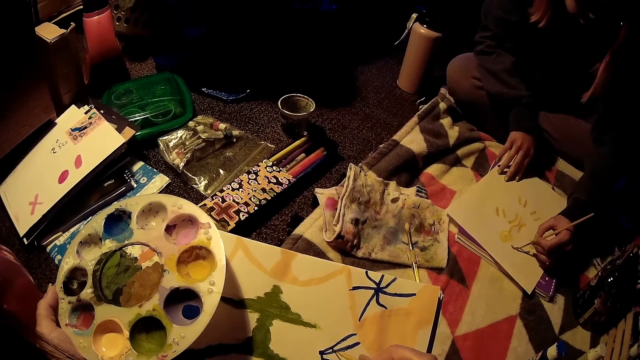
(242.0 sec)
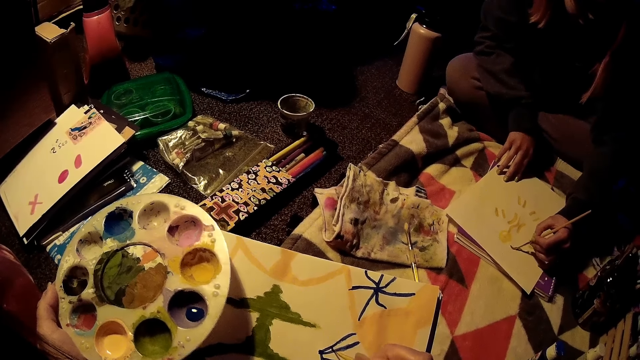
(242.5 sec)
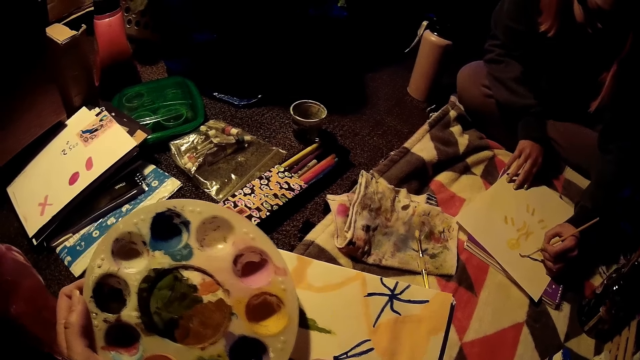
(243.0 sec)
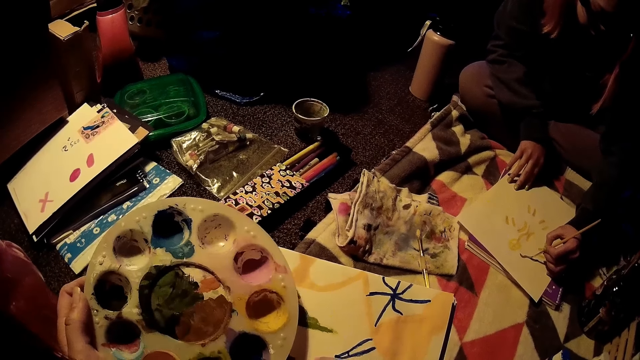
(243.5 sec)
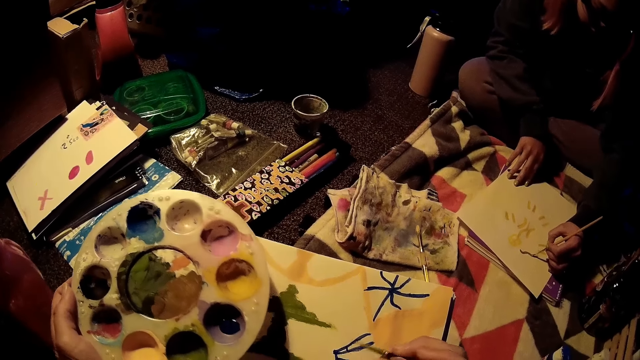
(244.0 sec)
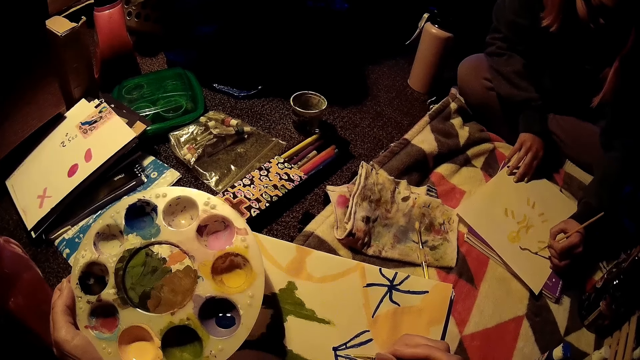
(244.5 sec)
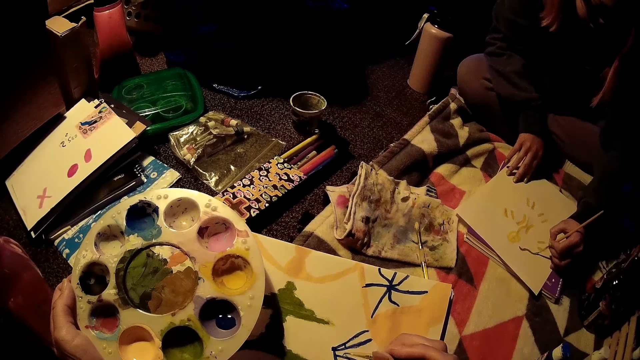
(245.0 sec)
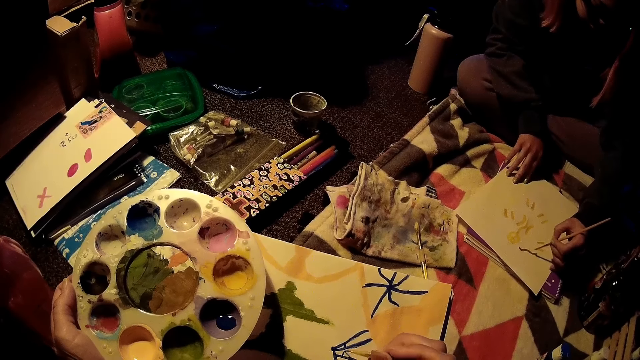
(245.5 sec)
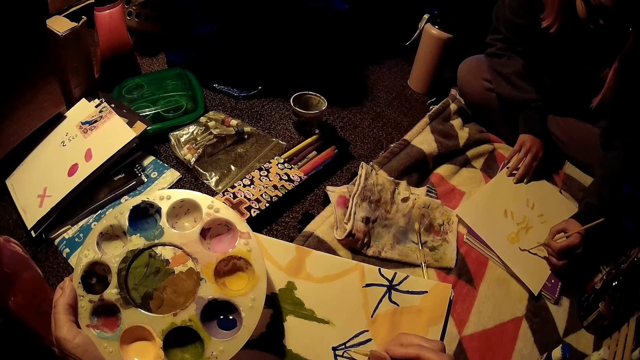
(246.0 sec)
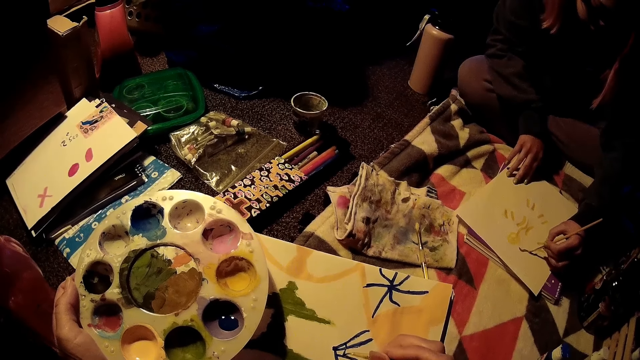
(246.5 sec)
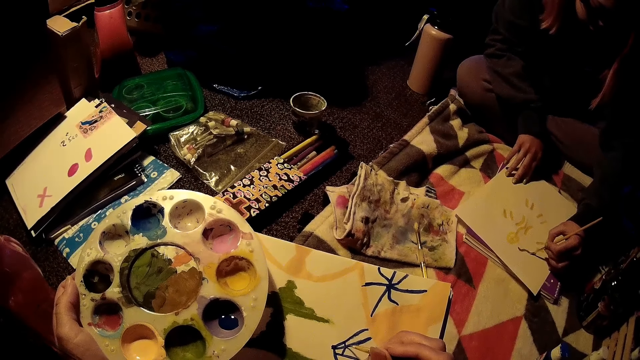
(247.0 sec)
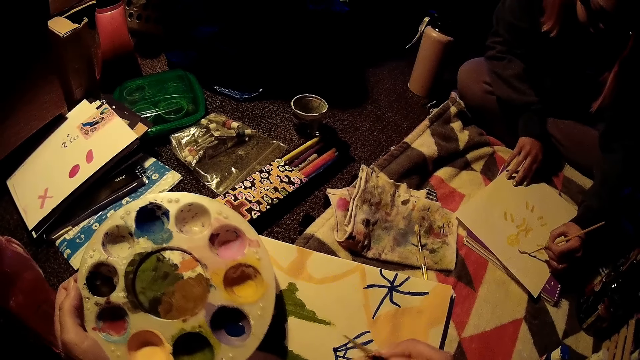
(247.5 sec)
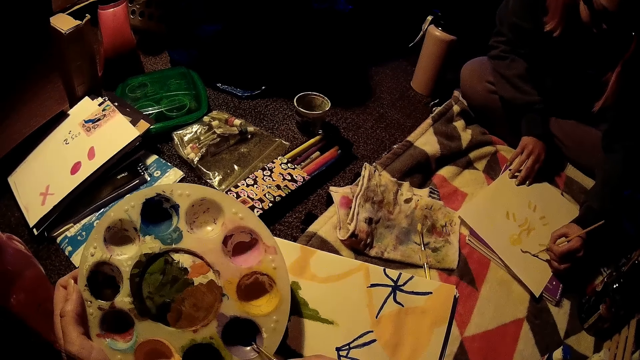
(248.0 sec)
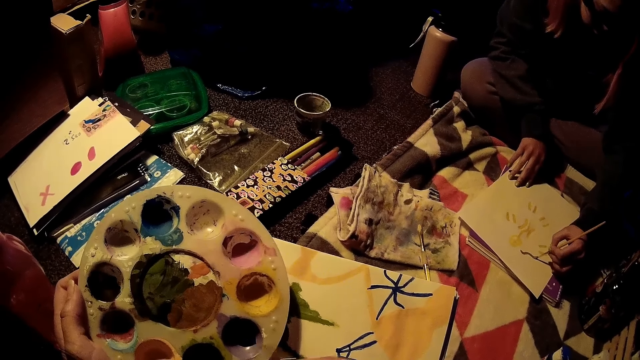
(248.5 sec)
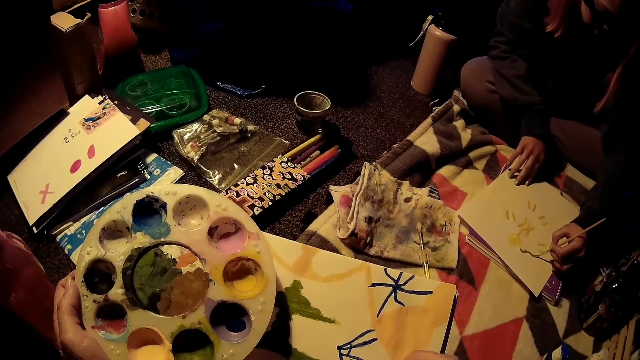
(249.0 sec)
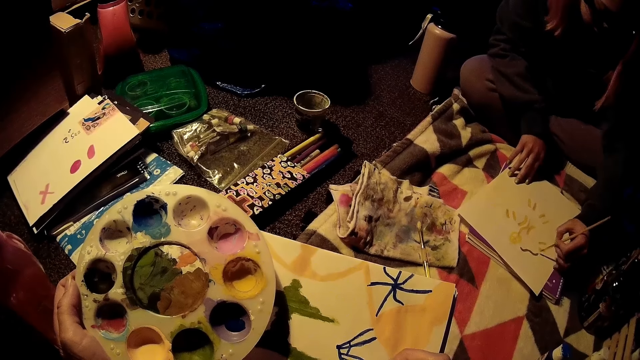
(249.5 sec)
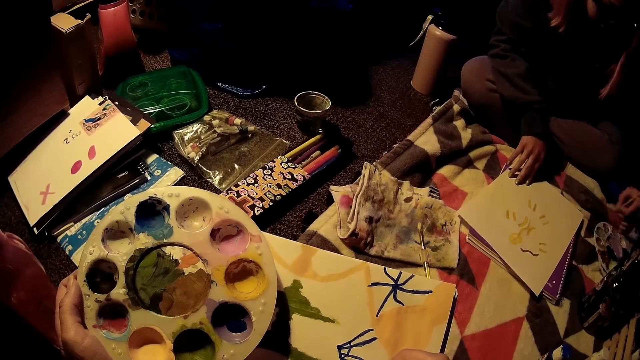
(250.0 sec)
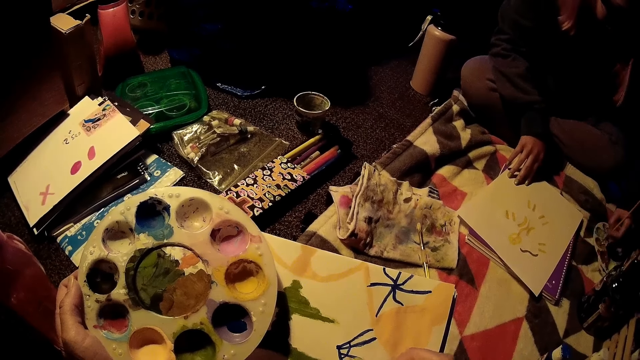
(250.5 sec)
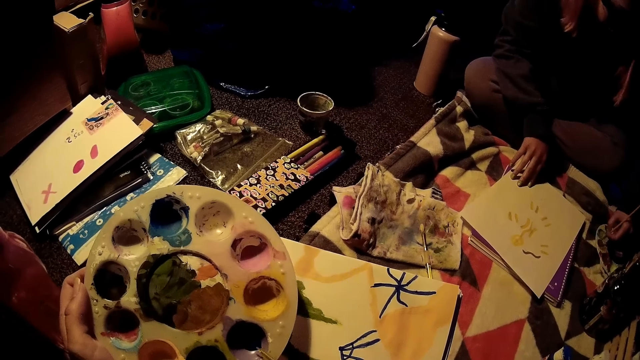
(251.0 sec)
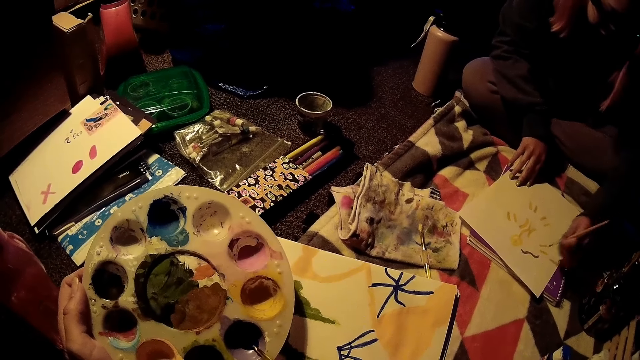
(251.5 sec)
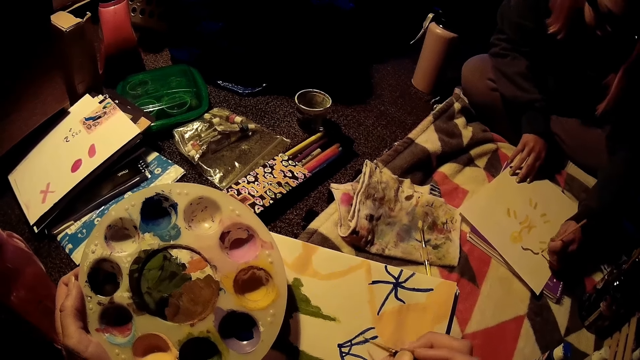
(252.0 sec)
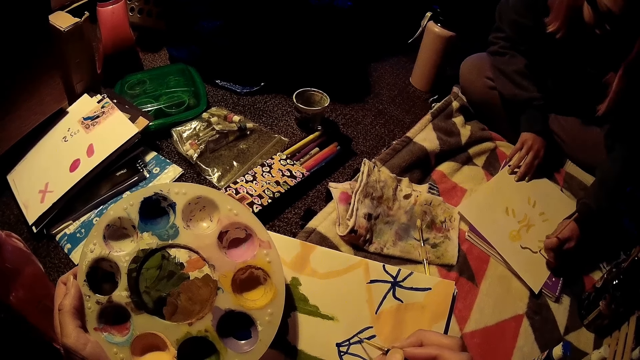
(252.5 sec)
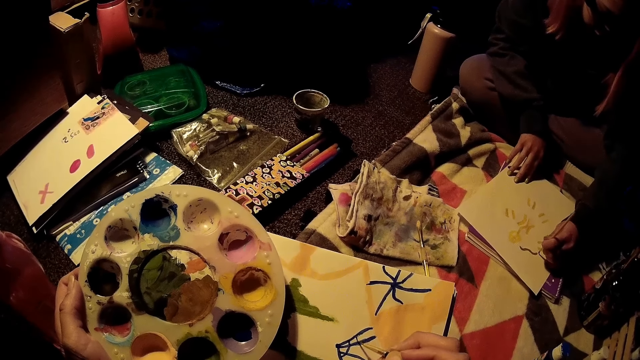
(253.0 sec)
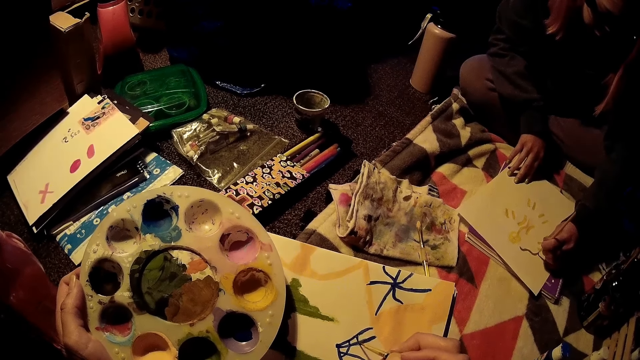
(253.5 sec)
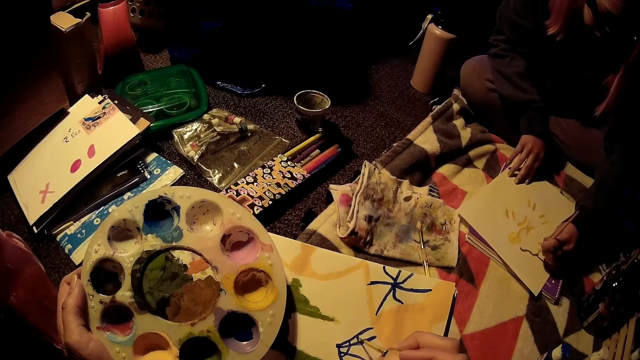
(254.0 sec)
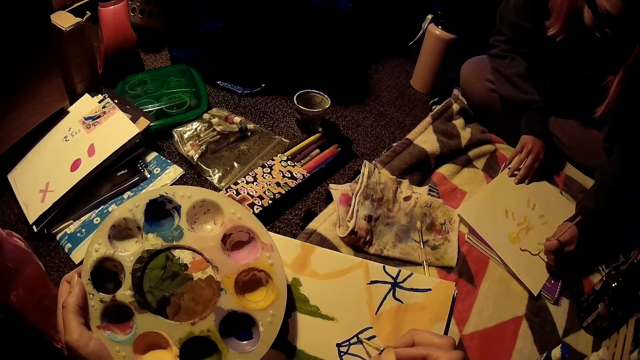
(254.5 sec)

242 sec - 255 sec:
The camera wearer removes the brush in her right hand from the drawing sheet. She draws on the drawing sheet with the brush in her right hand. She inserts the brush in her right hand into the paint palette in her left hand. She draws on the drawing sheet with the brush in her right hand. A woman inserts the brush in her left hand into the paint palette on the floor. The camera wearer inserts the brush in her right hand into the paint palette in her left hand. She draws on the drawing sheet with the brush in her right hand. The woman draws on the drawing sheet with the brush in her left hand.

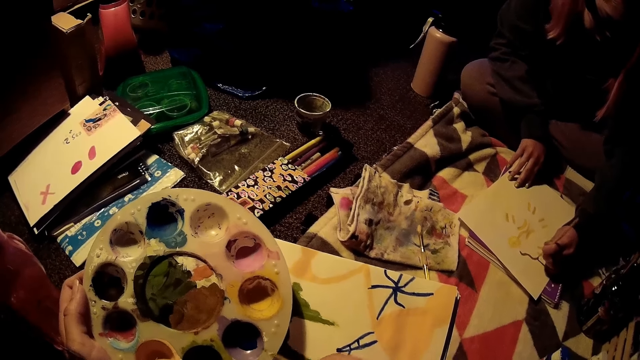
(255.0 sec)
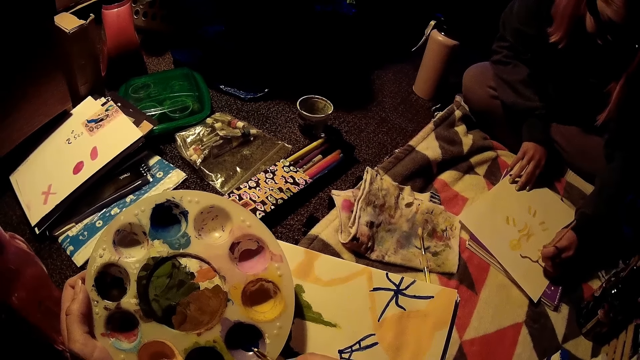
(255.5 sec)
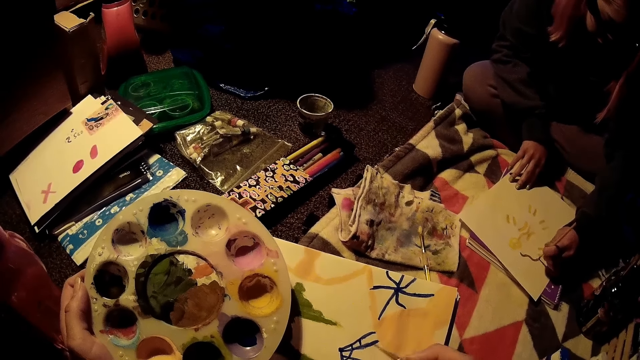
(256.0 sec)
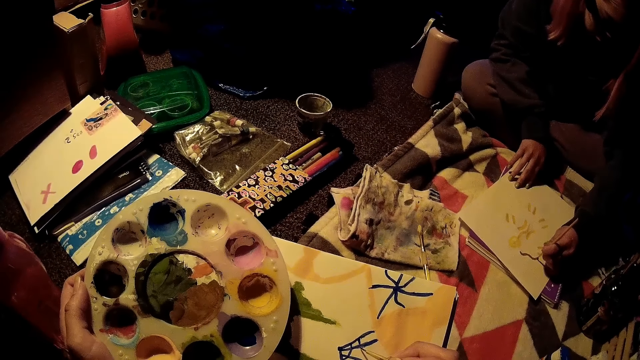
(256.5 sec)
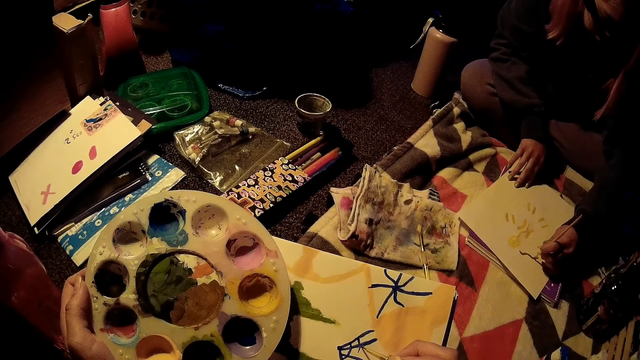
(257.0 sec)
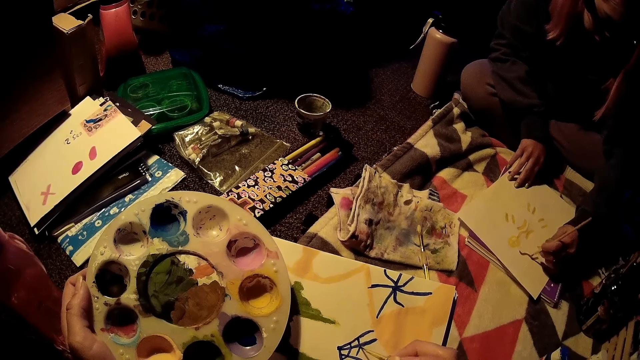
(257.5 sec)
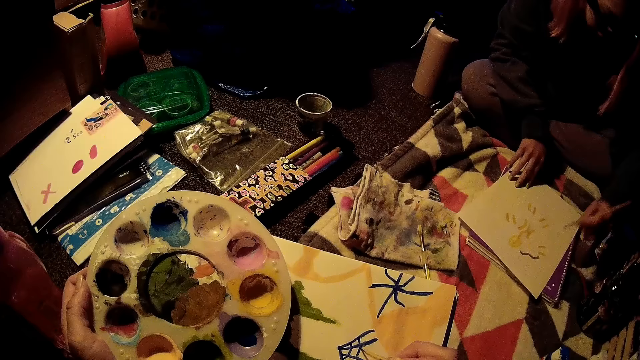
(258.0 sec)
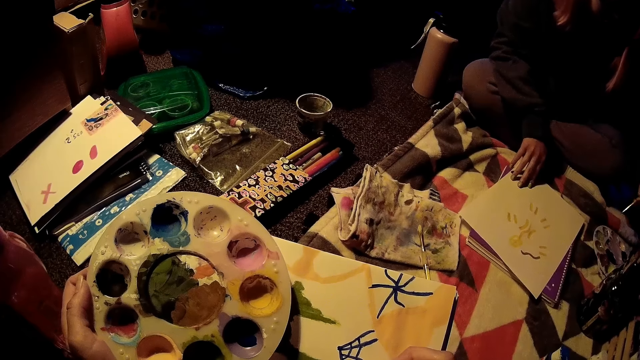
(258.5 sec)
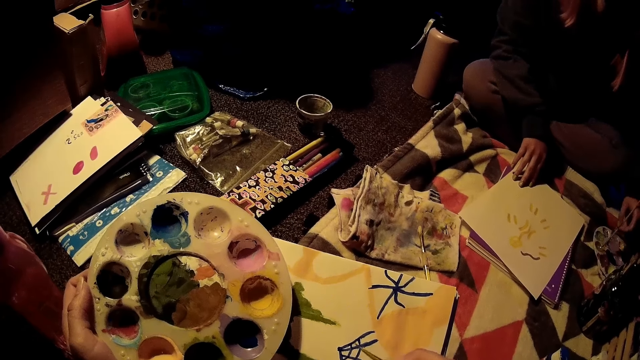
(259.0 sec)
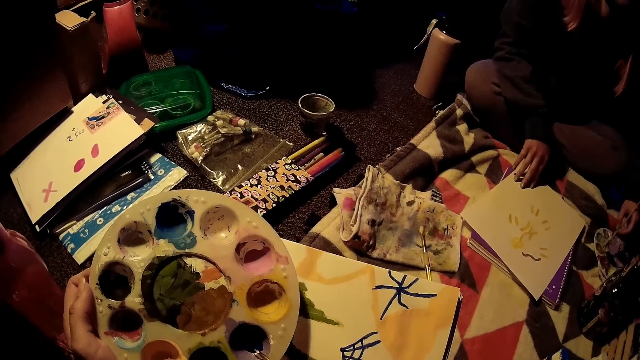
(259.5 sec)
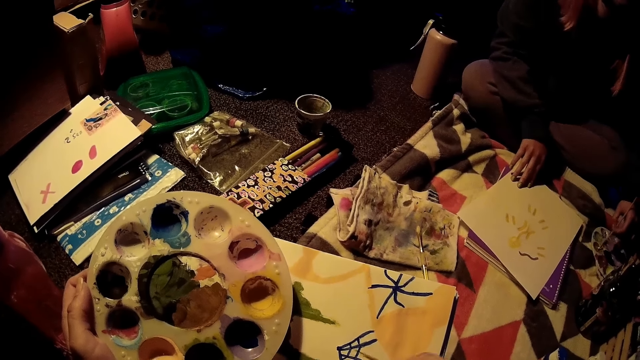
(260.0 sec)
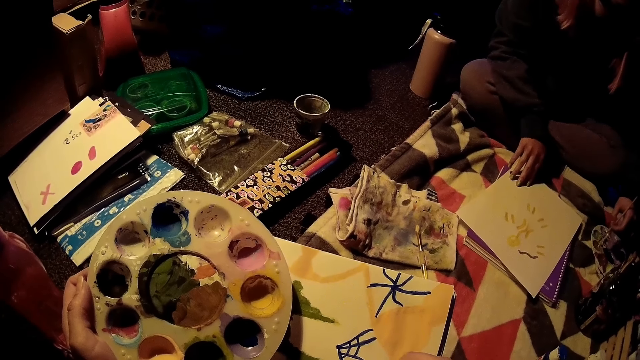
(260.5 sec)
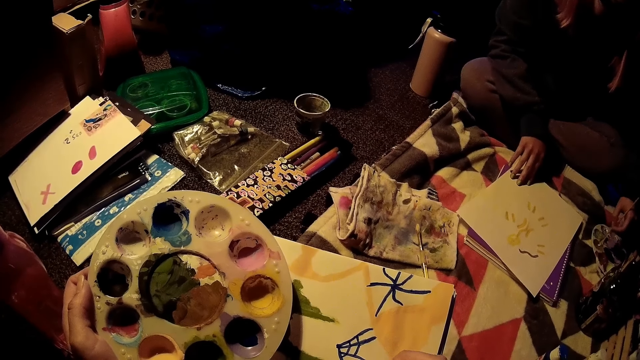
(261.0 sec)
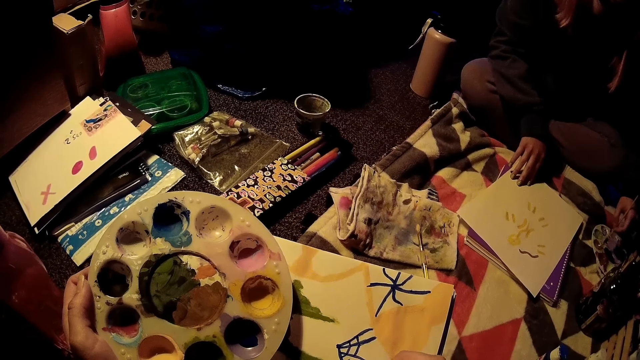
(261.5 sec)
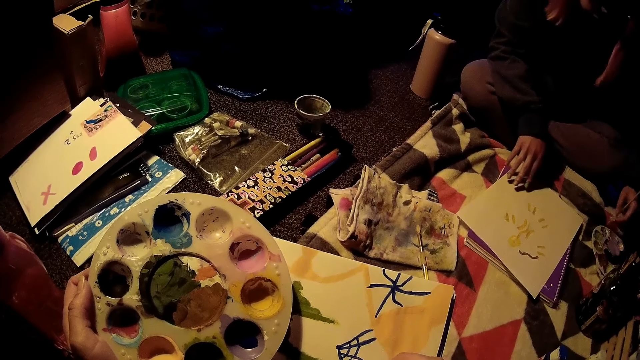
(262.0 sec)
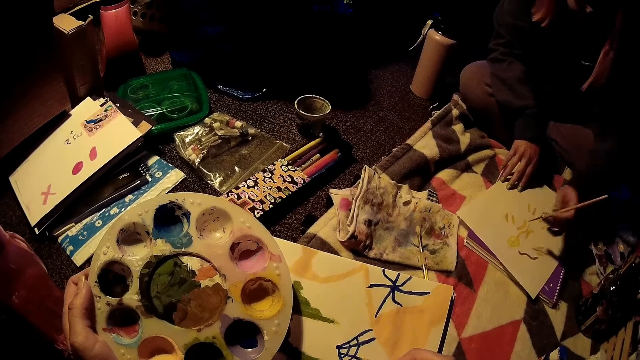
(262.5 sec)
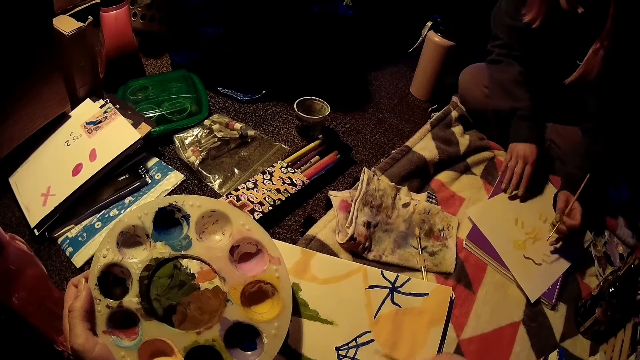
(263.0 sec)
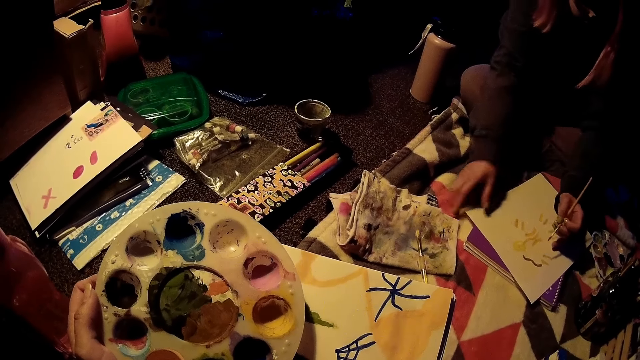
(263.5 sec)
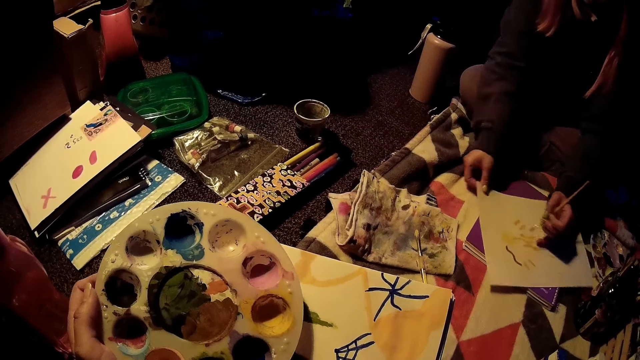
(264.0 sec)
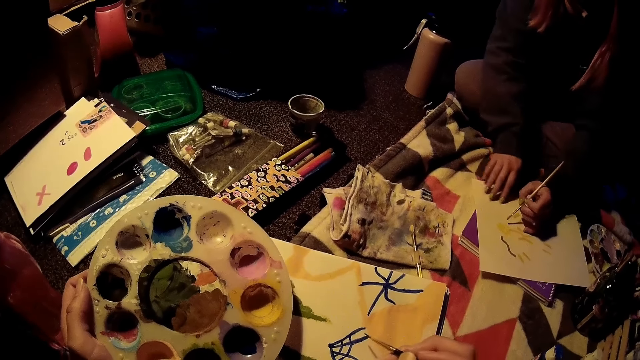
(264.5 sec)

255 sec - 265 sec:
The camera wearer inserts the brush in her right hand into the paint palette in her left hand. She draws on the drawing sheet with the brush in her right hand. A woman inserts the brush in her left hand into the paint palette on the floor. The camera wearer inserts the brush in her right hand into the paint palette in her left hand. She draws on the drawing sheet with the brush in her right hand. The woman rotates the paper and adjusts the drawing sheet with her hands.
